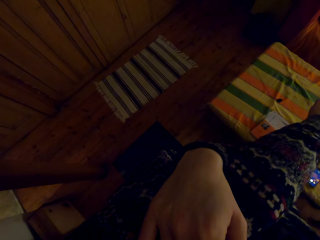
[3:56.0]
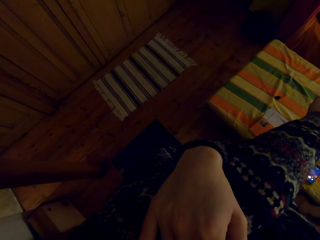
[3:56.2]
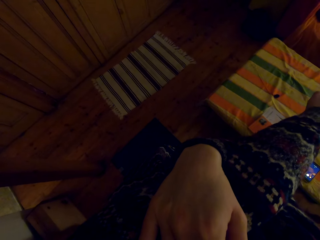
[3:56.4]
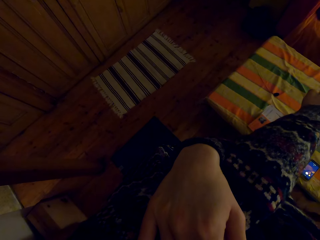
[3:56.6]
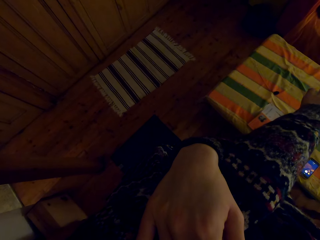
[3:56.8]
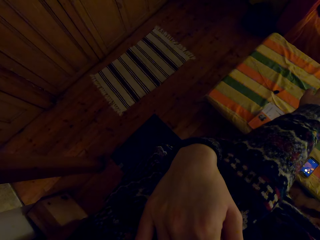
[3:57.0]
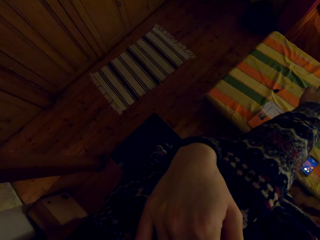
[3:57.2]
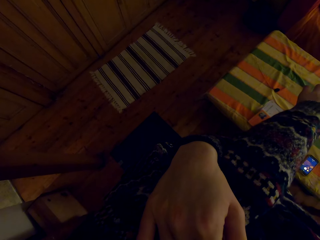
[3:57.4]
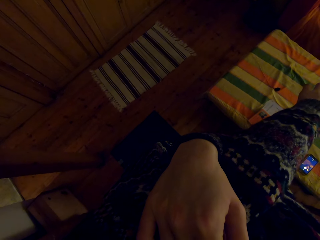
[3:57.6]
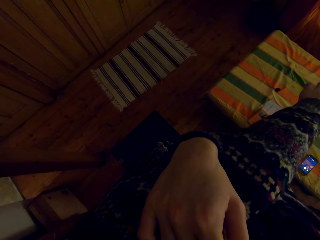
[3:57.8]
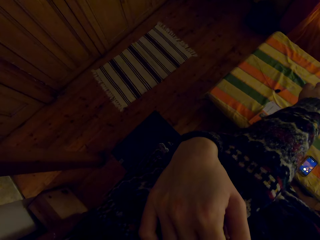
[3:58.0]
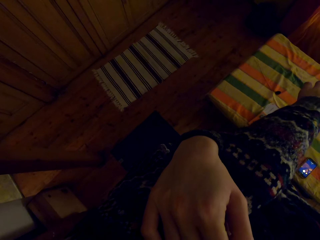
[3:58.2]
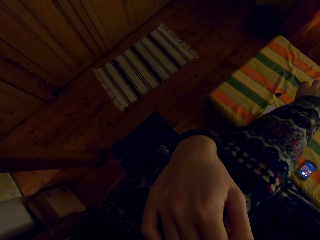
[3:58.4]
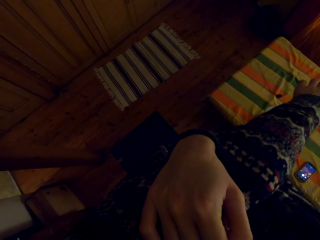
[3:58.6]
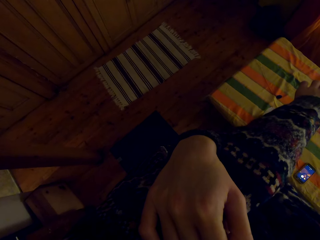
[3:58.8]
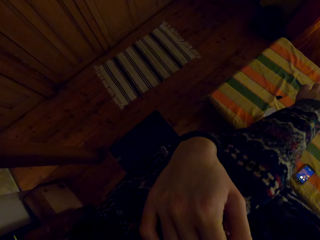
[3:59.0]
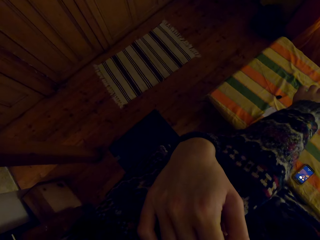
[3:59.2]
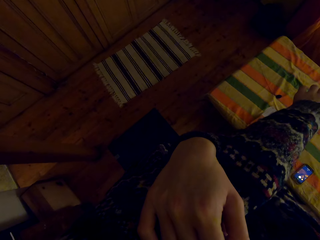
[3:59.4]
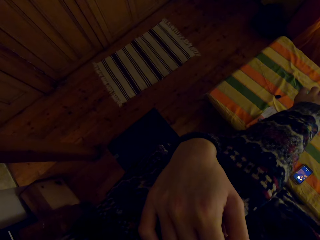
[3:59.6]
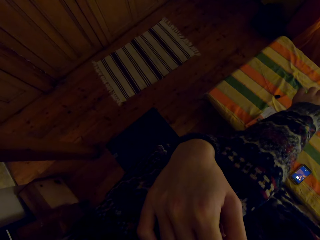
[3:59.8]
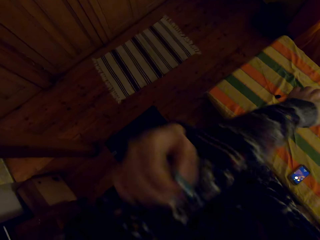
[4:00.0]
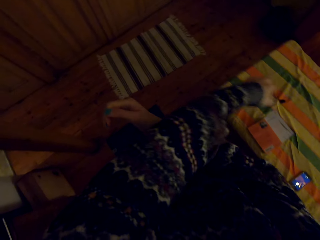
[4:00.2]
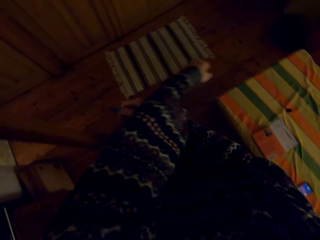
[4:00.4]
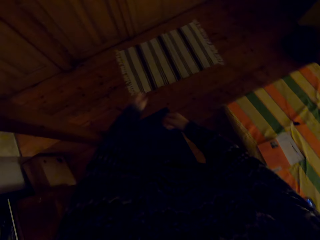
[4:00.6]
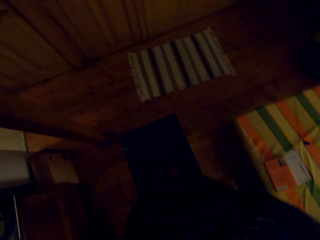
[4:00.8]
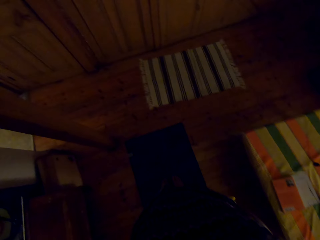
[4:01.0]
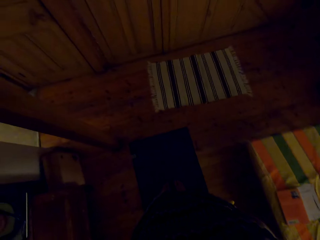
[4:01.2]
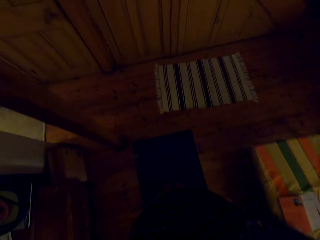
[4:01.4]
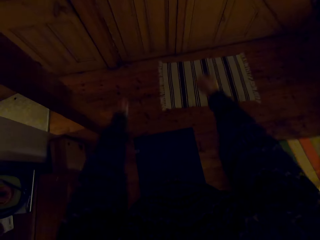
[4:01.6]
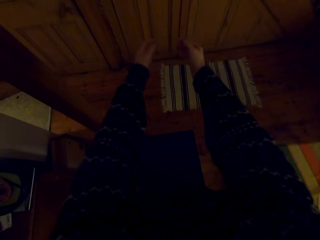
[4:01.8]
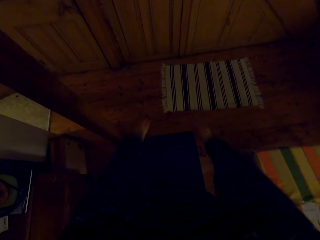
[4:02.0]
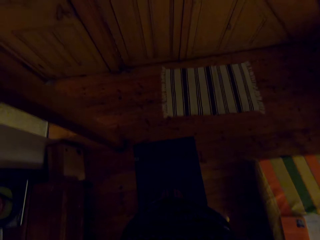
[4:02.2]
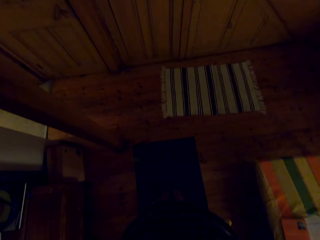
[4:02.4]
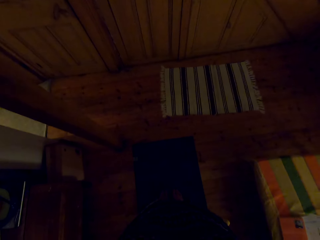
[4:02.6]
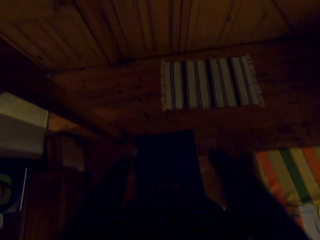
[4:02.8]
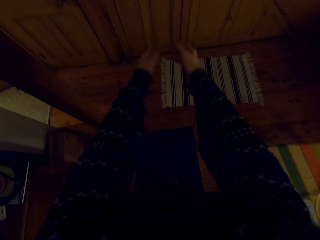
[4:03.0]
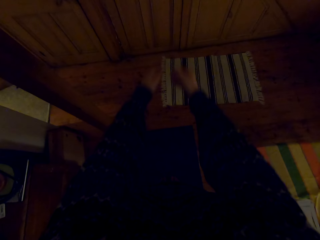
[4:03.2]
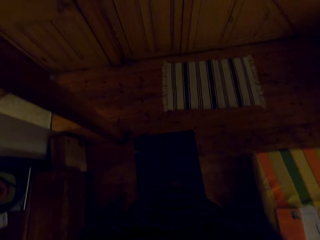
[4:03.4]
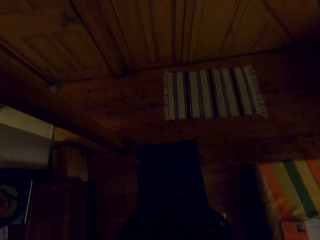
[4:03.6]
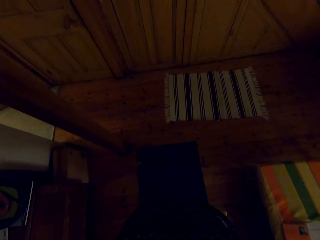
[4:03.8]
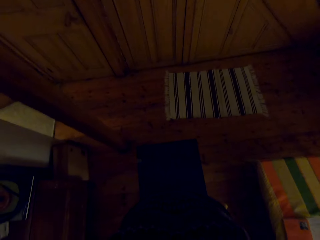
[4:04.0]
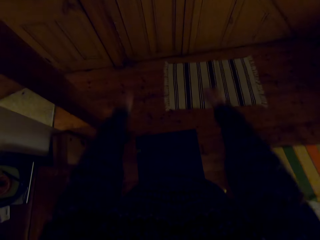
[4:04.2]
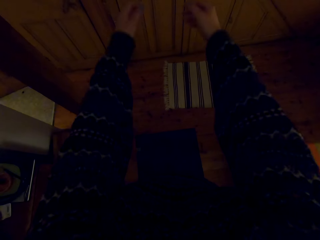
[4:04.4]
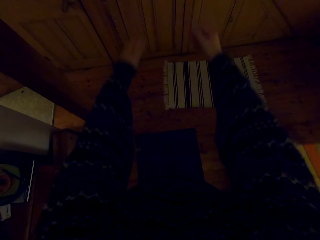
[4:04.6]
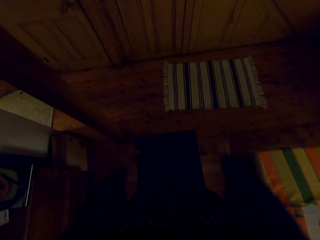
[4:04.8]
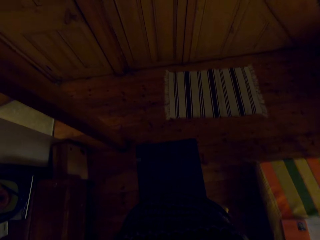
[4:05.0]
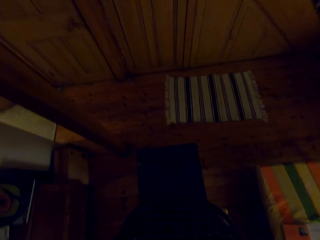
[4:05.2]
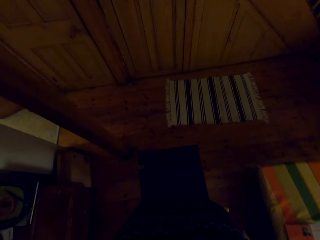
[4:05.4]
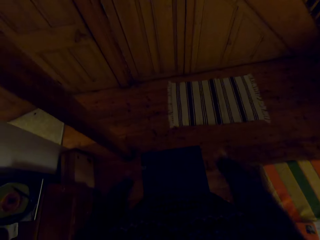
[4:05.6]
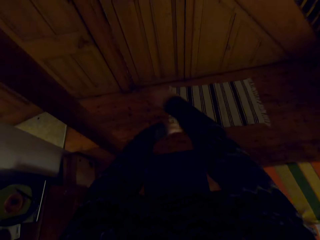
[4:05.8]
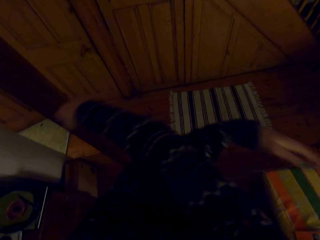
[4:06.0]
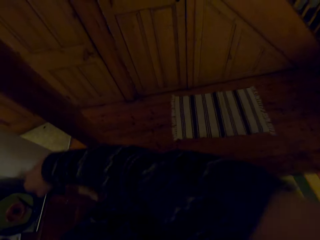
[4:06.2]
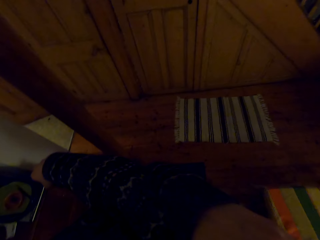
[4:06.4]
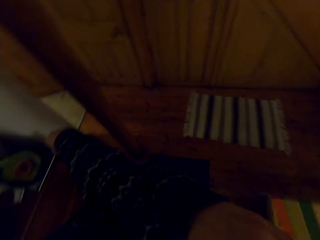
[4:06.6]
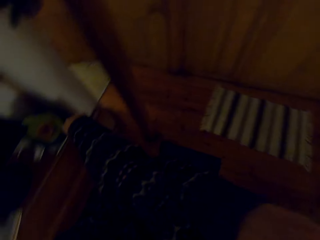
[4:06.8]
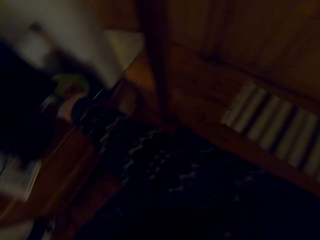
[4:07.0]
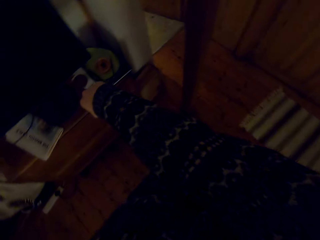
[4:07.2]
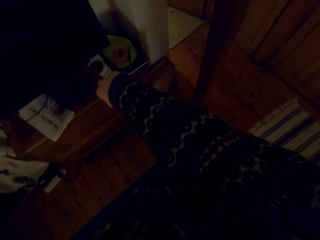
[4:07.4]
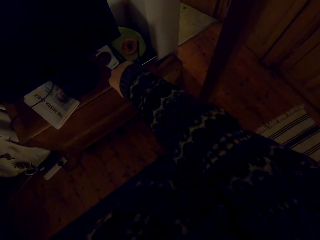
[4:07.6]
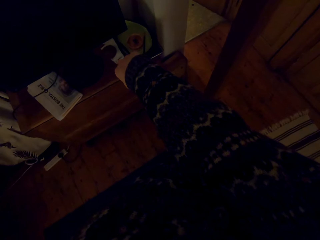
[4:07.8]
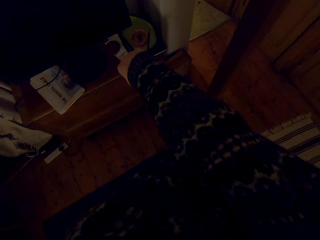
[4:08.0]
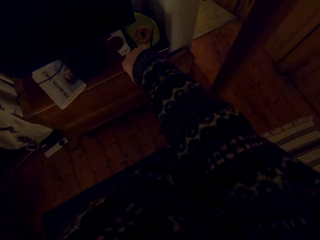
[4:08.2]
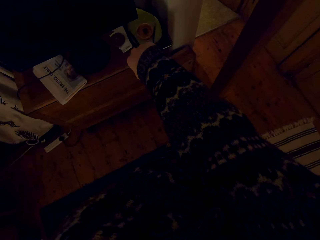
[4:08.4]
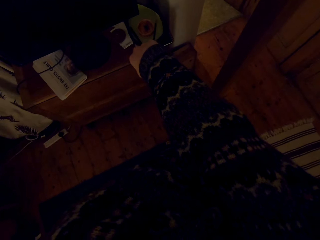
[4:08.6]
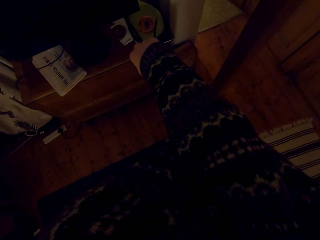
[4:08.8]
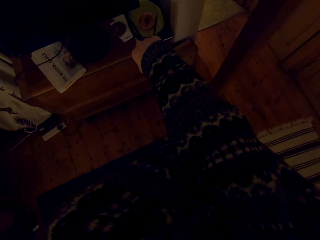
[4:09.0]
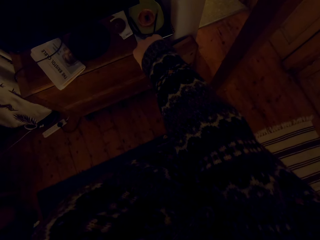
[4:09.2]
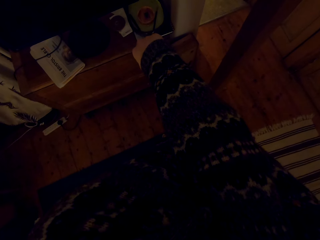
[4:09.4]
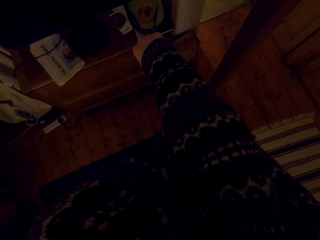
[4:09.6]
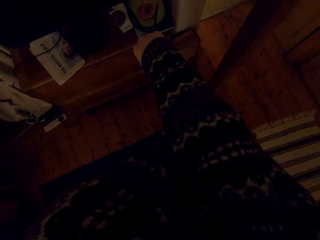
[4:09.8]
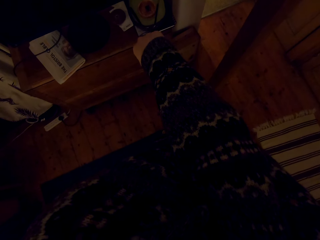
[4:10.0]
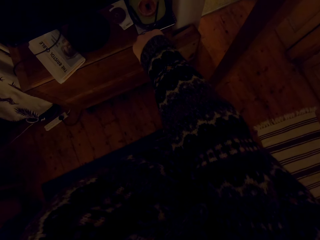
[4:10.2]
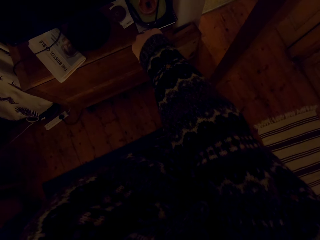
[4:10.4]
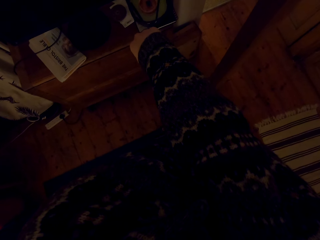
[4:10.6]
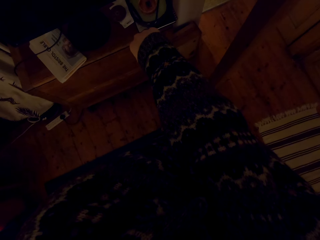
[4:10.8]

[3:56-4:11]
The camera wearer unfolds the hands. They swing the hands. They fold the hands.

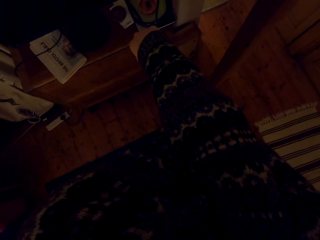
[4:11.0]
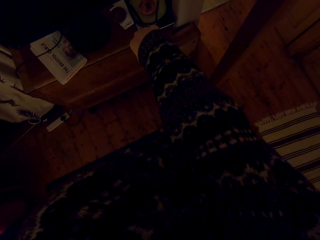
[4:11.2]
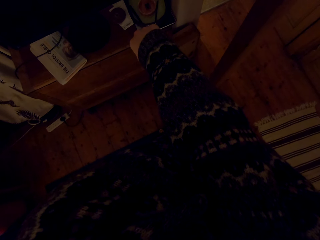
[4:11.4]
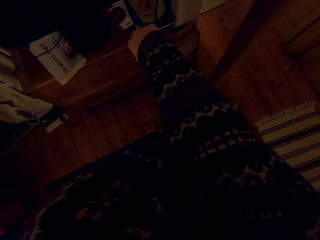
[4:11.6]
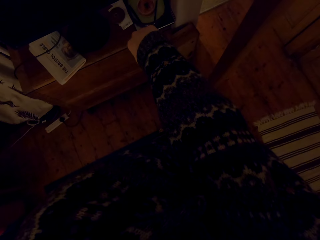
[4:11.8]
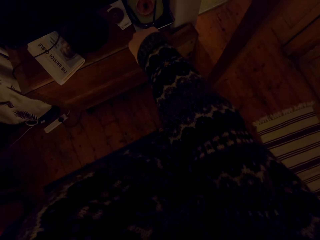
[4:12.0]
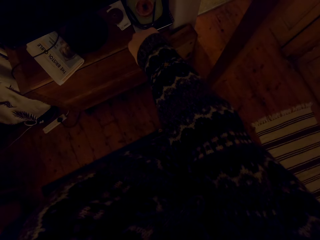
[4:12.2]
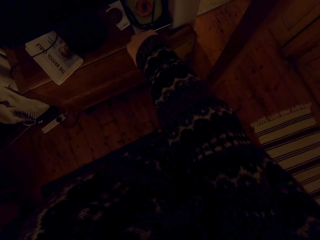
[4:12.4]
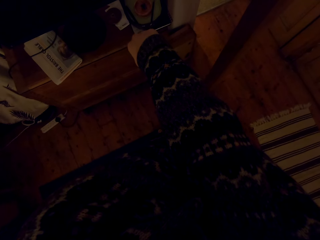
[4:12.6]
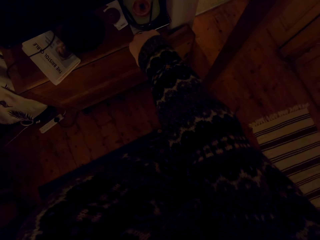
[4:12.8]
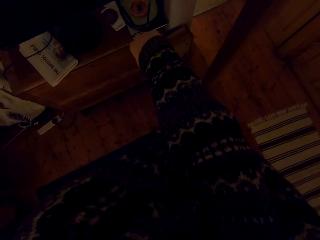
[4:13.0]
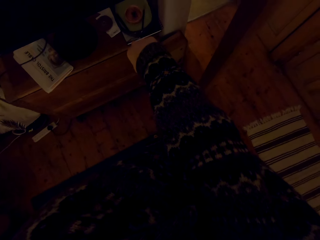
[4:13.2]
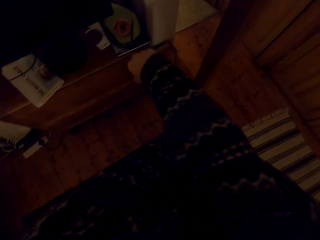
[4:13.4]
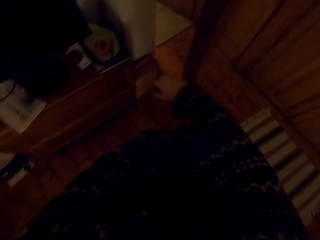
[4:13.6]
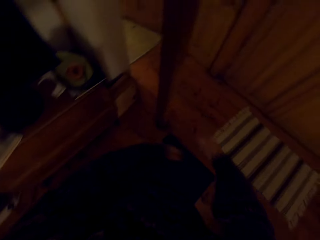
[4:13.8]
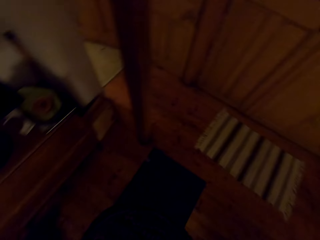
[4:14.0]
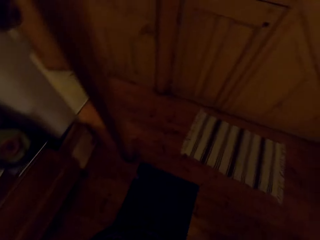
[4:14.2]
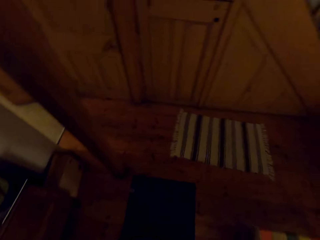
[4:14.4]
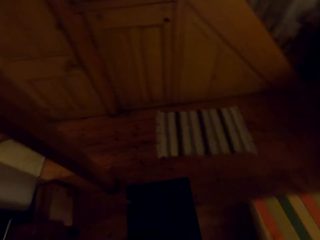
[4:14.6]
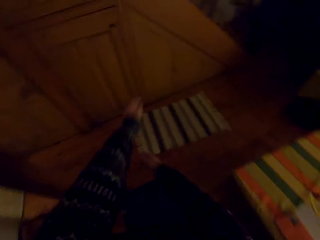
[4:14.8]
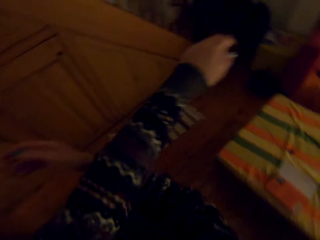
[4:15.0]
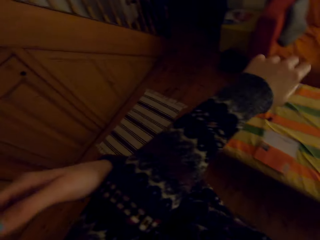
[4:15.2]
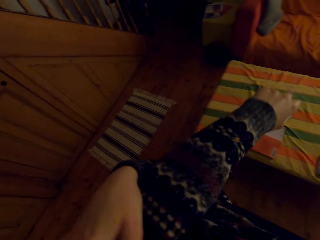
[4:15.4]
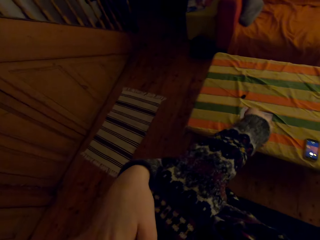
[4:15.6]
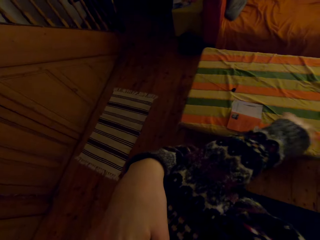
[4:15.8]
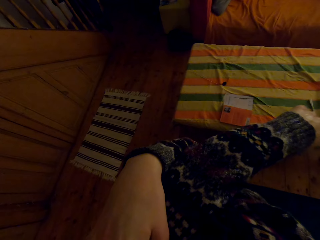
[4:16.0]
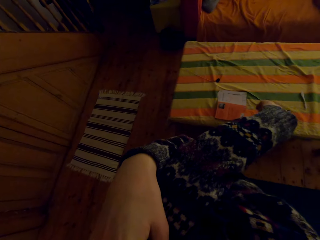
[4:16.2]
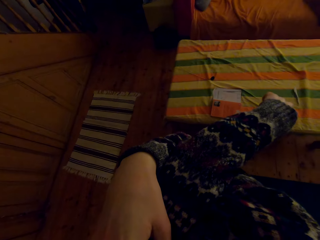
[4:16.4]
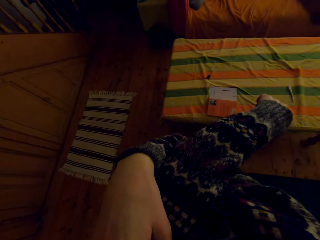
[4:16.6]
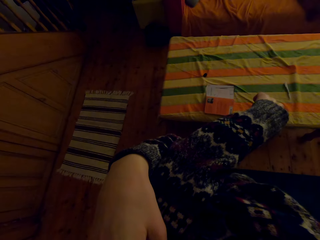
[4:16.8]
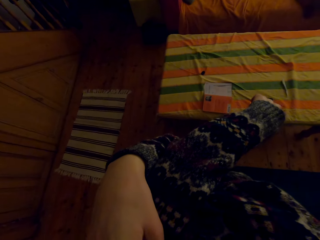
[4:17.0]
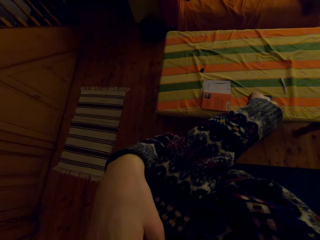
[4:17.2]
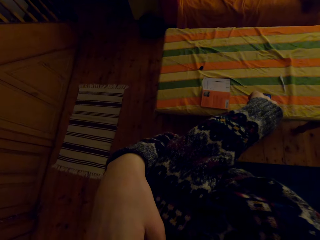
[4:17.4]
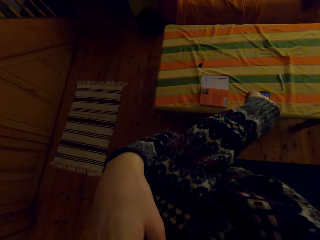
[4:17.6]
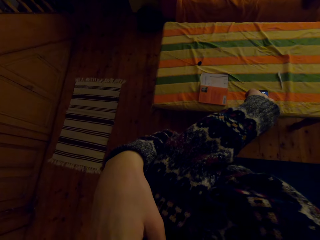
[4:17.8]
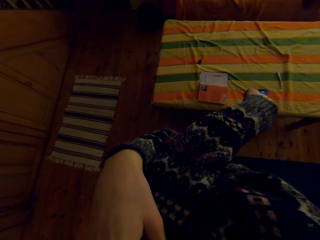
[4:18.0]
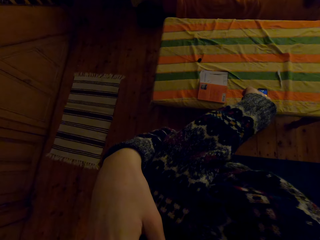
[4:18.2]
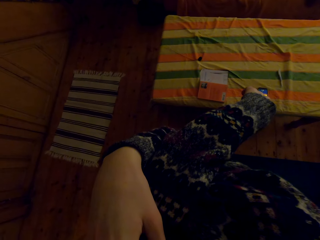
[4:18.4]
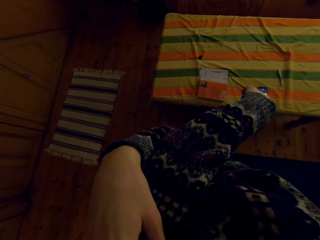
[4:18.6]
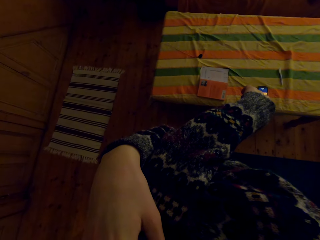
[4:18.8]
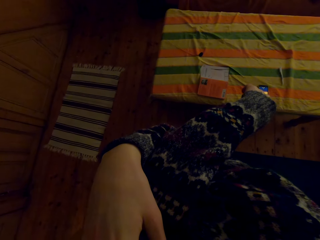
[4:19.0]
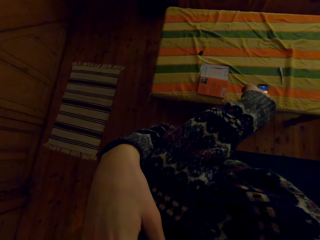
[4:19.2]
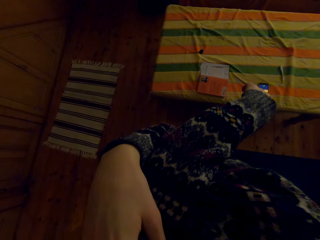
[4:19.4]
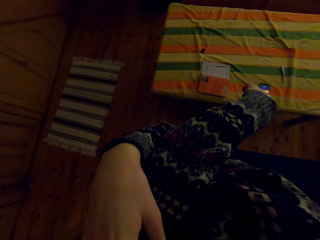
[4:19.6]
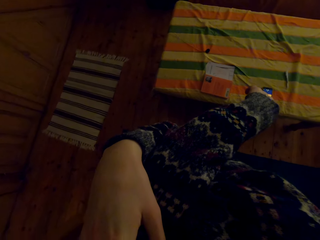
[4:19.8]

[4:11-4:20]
The camera wearer unfolds the hands. They fold the hands.
